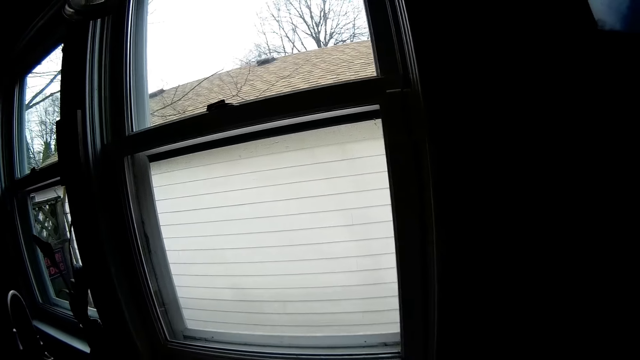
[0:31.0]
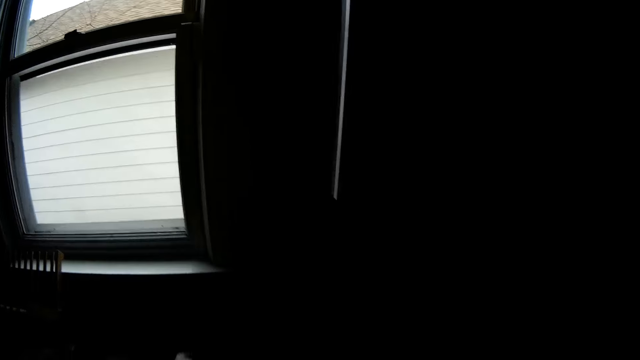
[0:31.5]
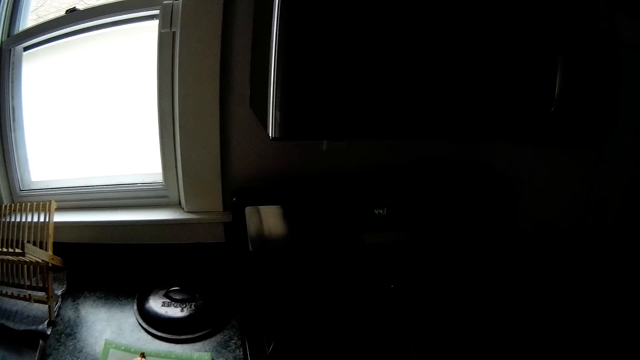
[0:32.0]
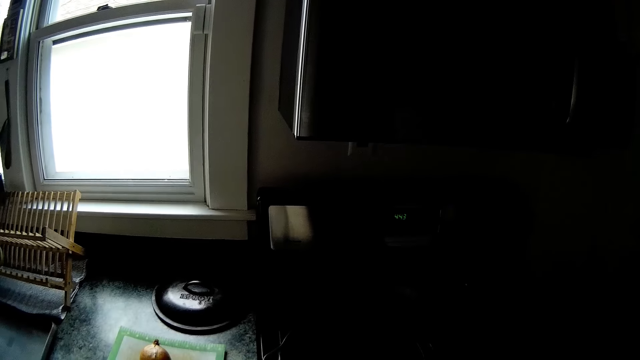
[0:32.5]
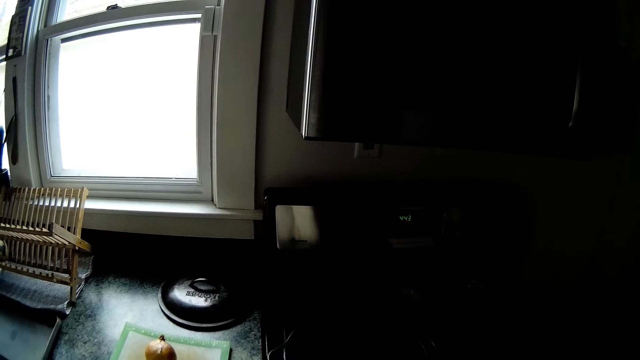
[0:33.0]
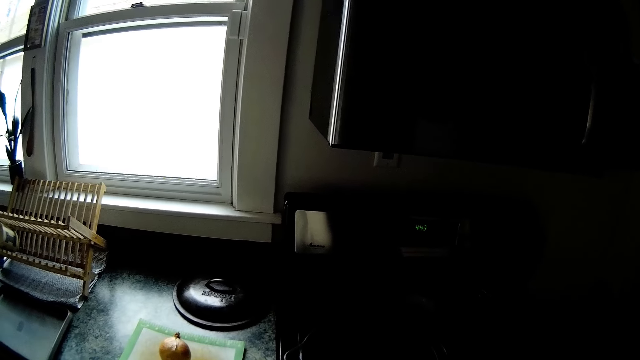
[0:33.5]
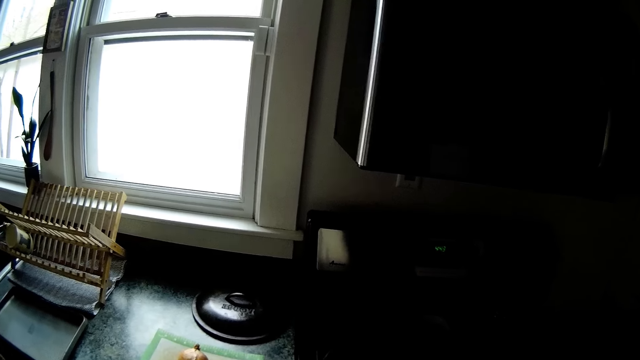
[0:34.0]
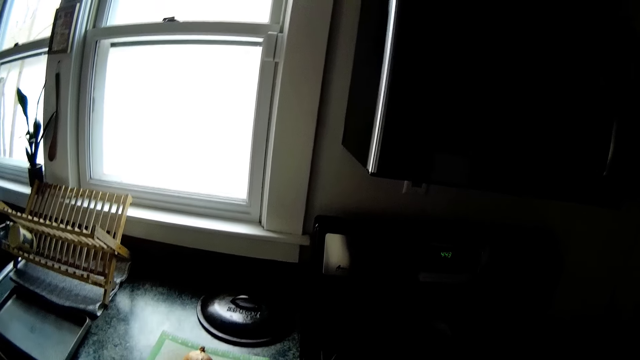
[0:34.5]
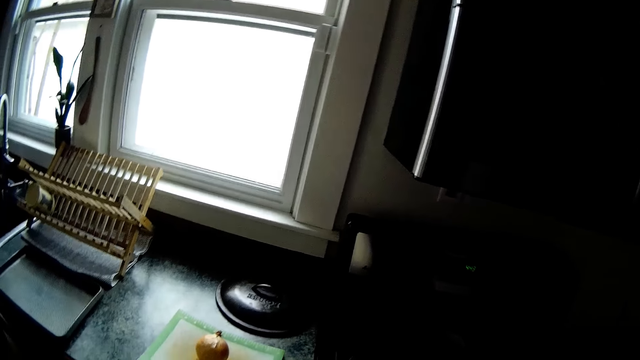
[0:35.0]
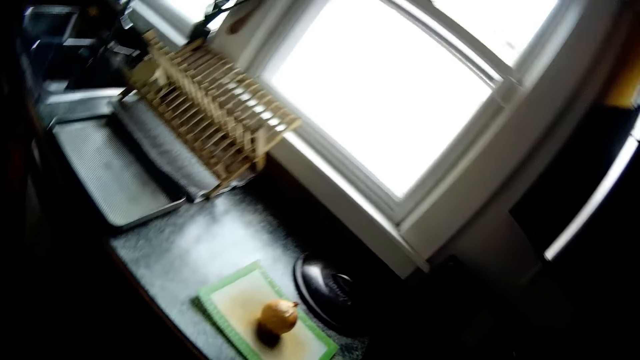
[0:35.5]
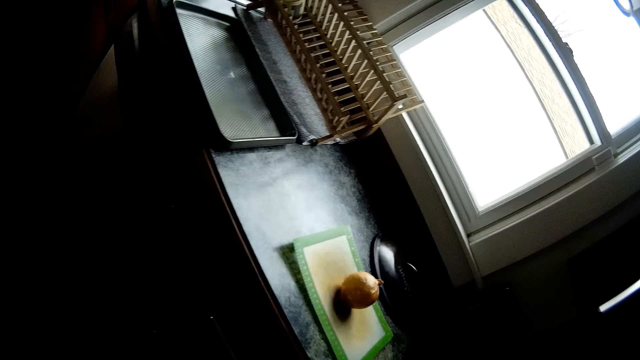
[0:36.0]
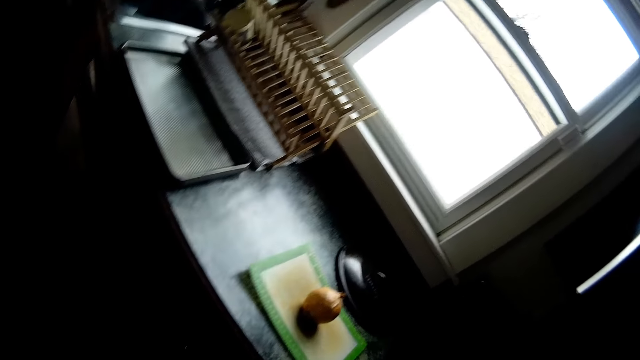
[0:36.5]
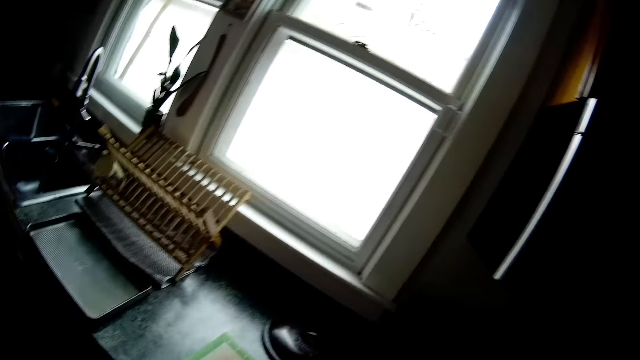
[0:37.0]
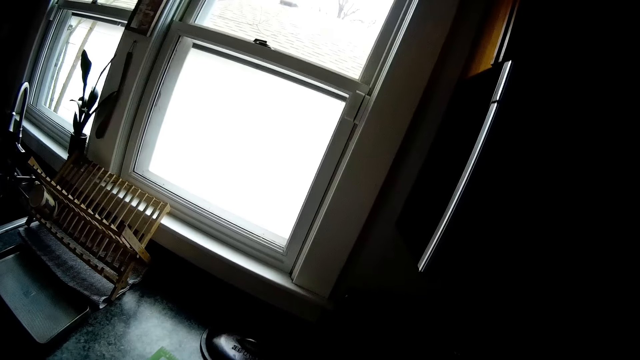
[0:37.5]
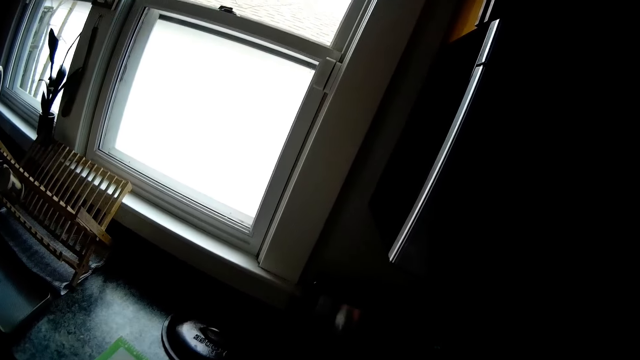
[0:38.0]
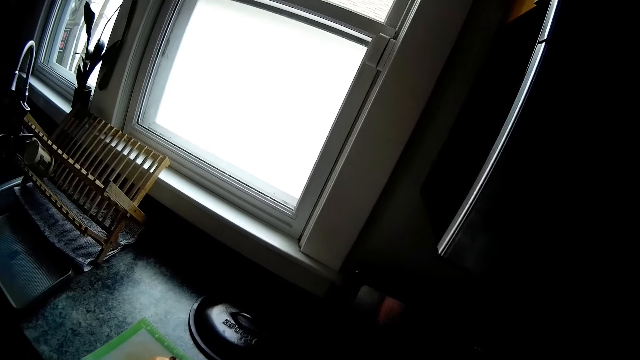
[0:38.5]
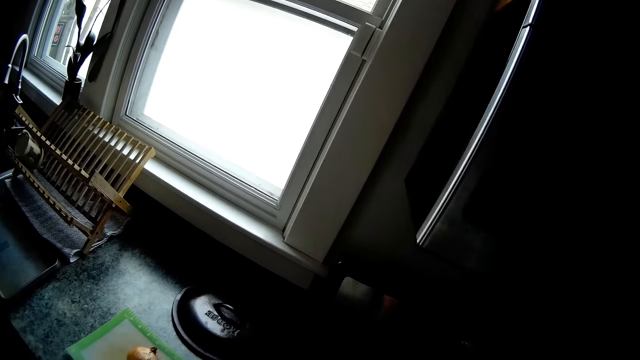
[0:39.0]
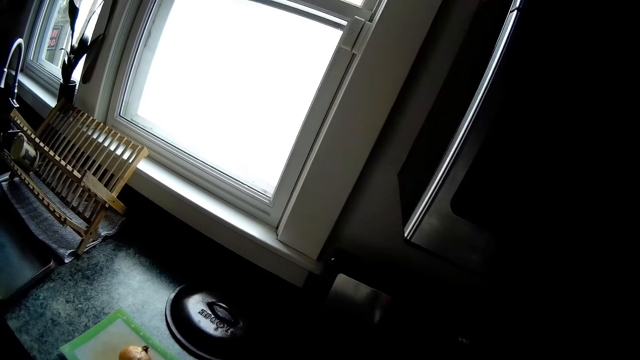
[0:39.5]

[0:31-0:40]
The camera wearer stares at the window.

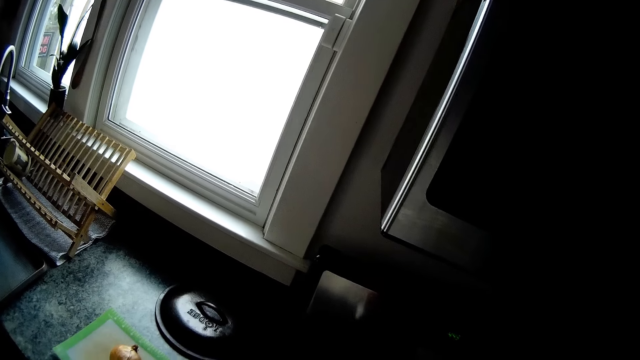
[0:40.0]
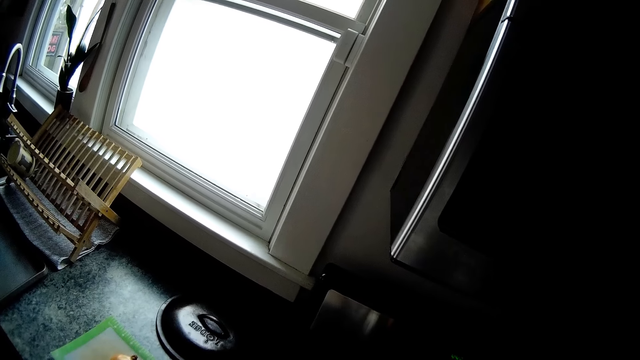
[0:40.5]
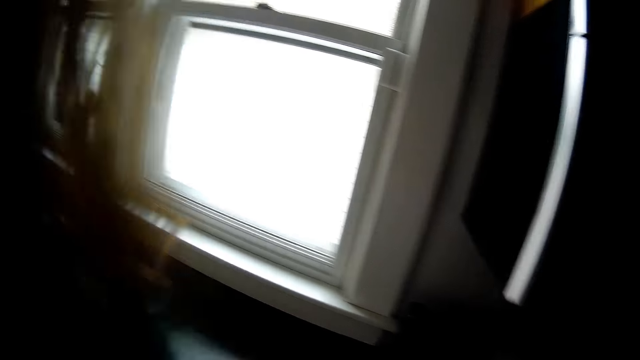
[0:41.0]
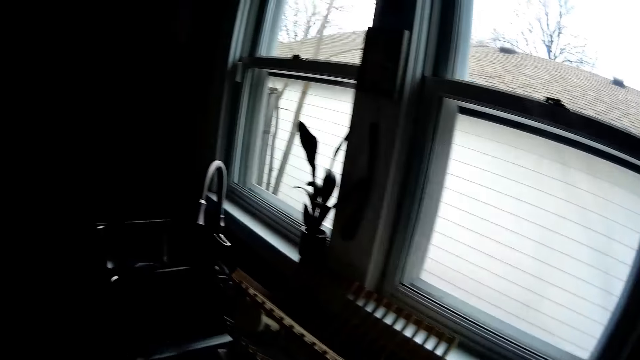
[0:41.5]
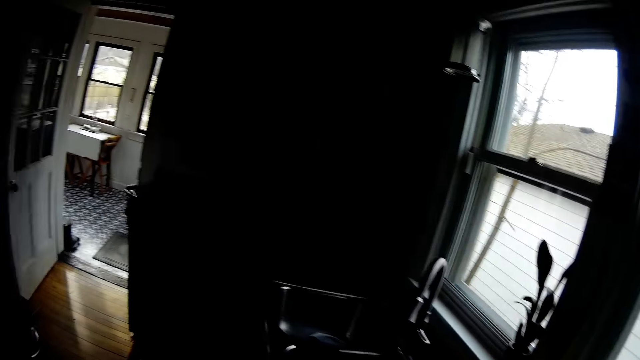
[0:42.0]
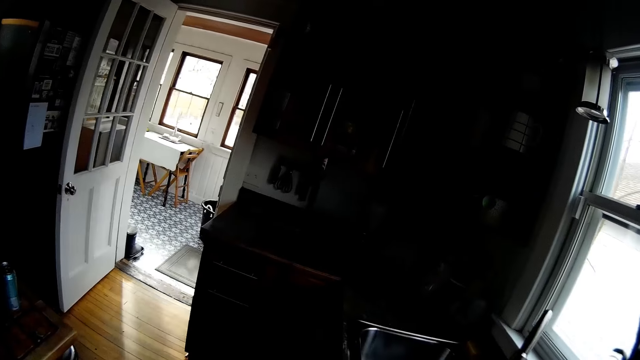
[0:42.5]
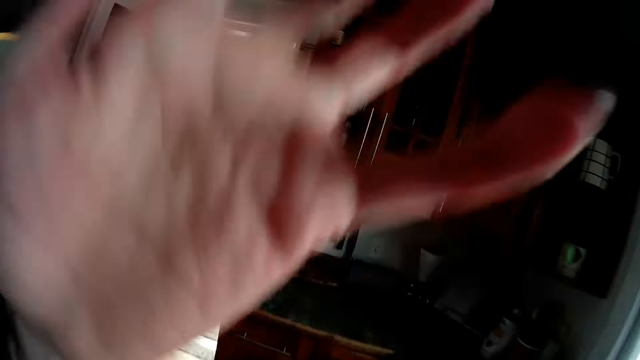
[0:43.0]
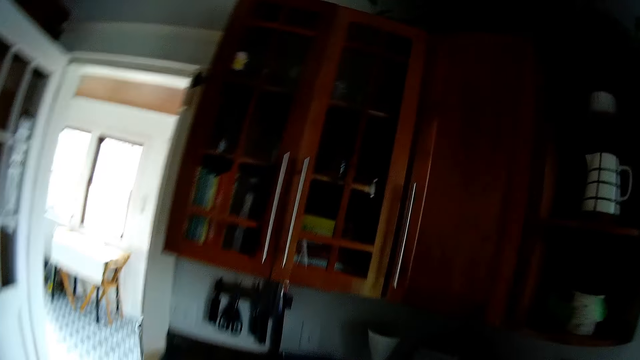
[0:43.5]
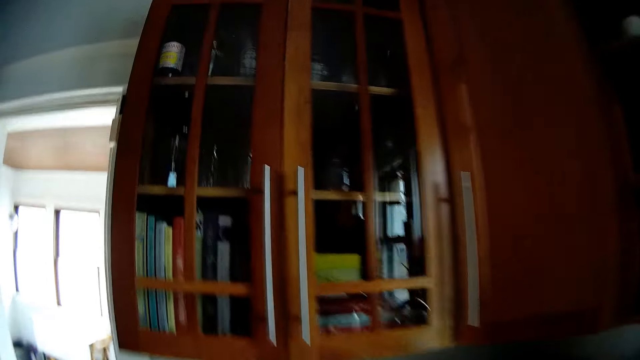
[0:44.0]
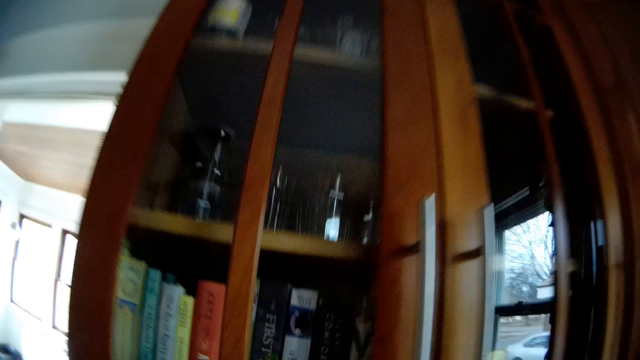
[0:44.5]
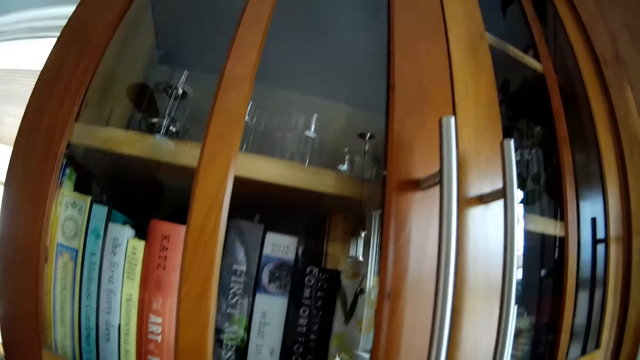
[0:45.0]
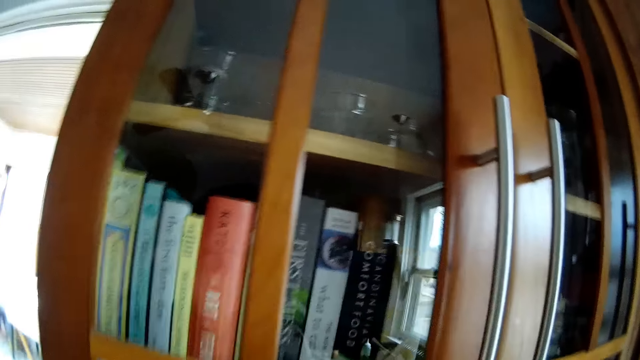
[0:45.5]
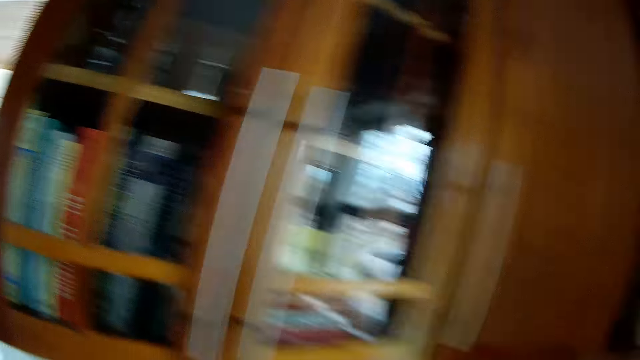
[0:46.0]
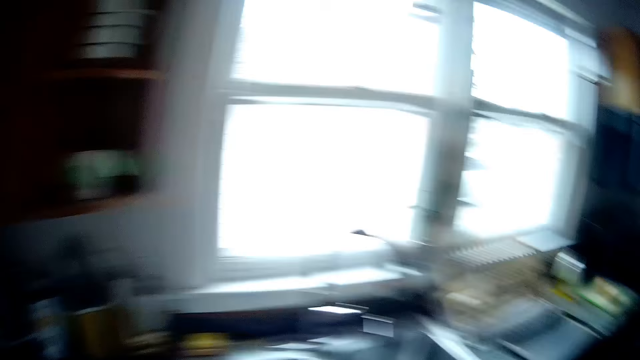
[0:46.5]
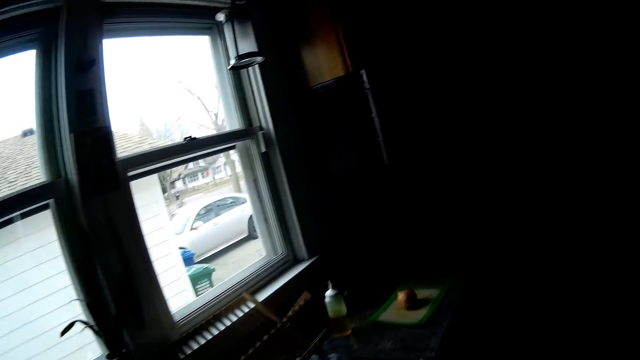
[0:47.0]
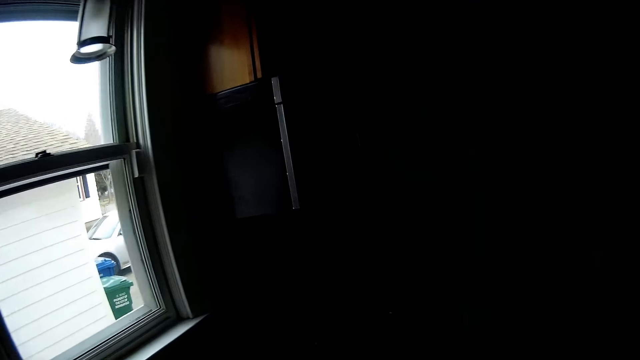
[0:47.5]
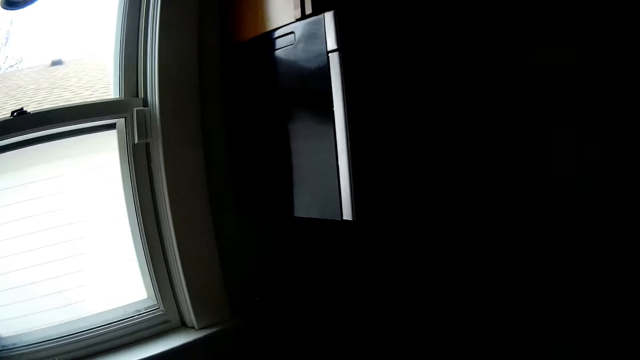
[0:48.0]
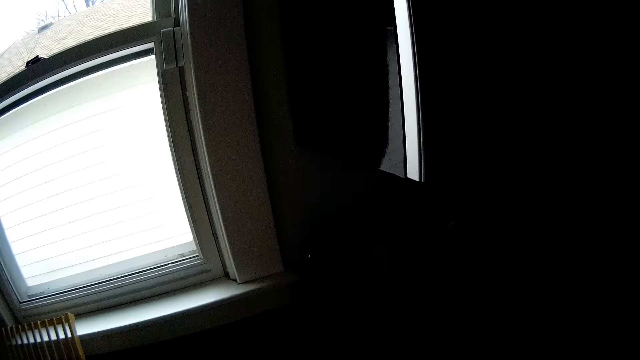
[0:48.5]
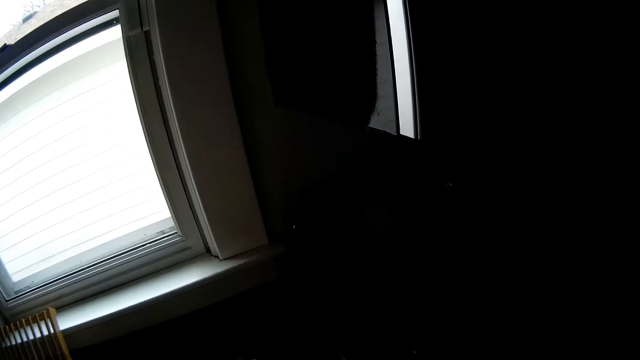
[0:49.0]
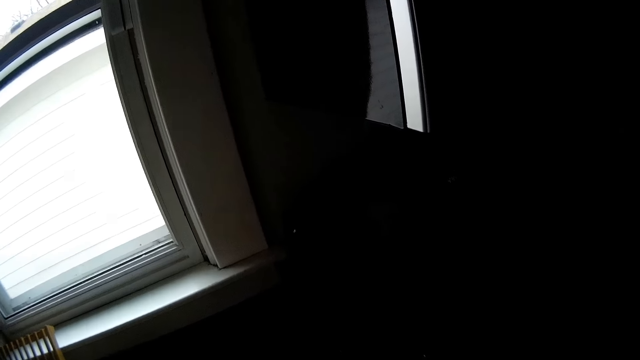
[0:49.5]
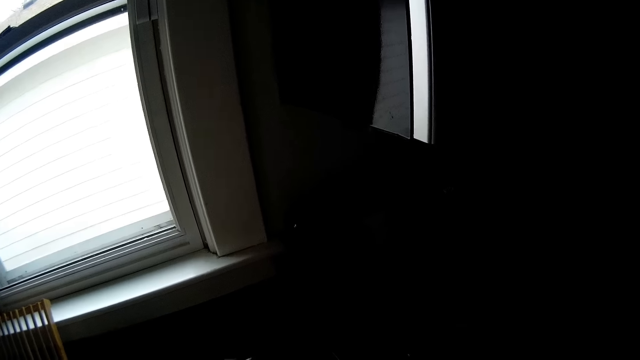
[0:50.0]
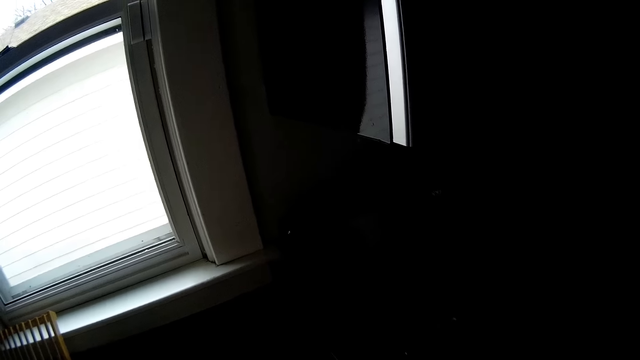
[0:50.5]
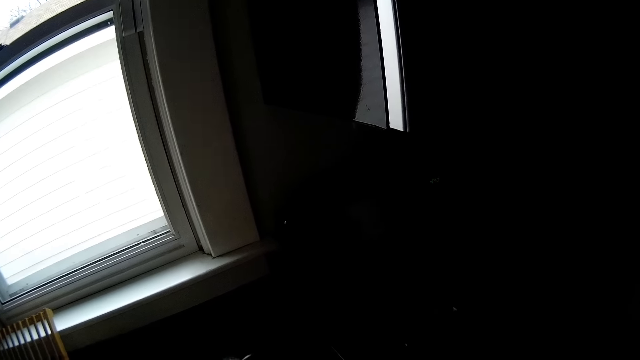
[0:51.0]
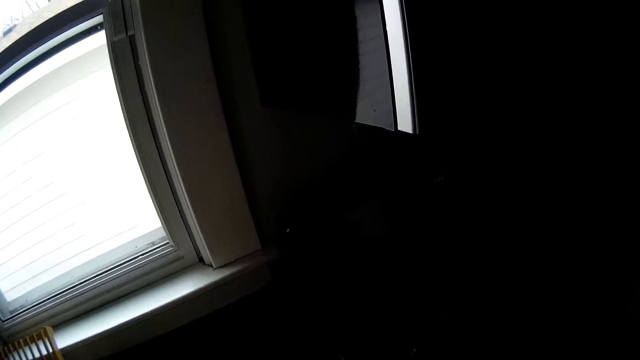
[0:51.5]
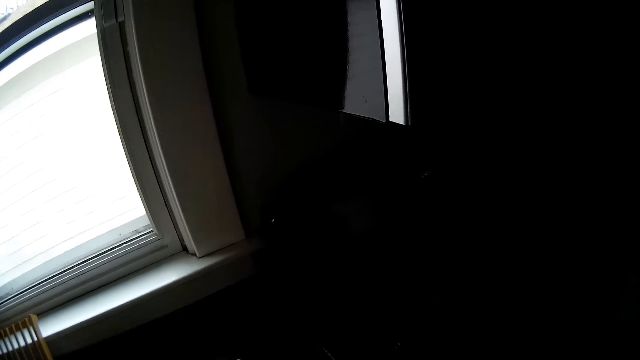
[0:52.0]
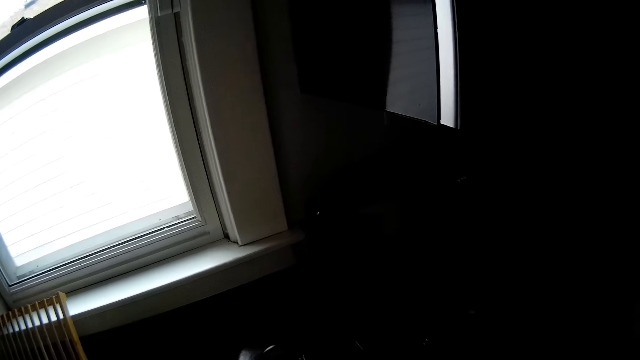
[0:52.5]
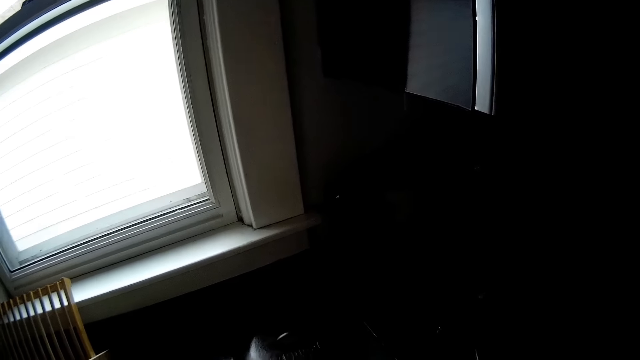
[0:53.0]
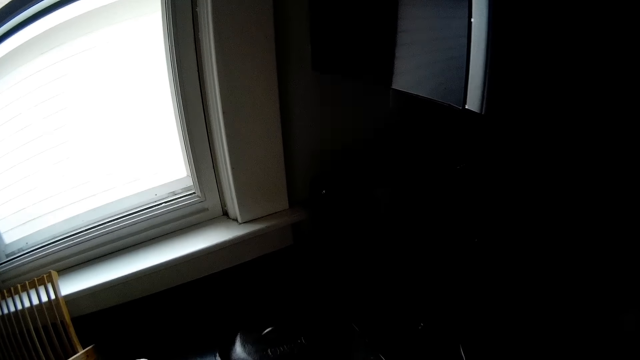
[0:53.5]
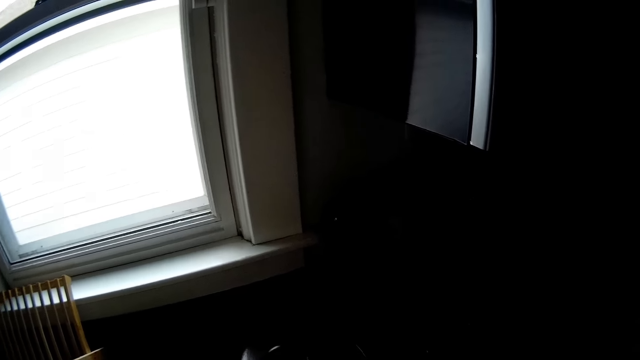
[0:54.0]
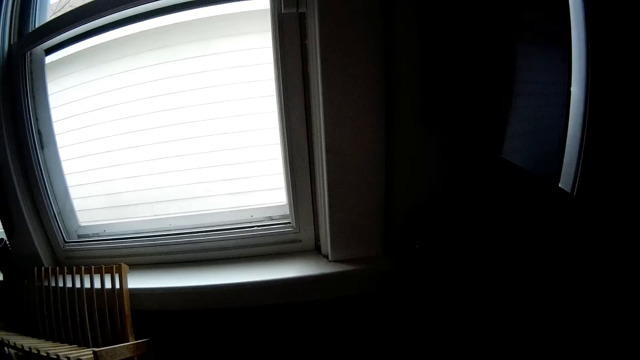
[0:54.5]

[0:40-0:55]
The camera wearer walks around the kitchen. They stare at the cabinet. They walk around the kitchen. They stare at the window.
